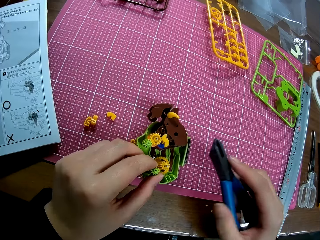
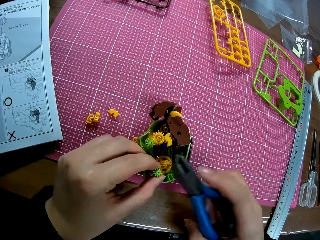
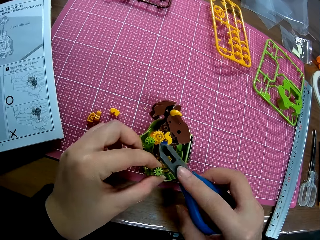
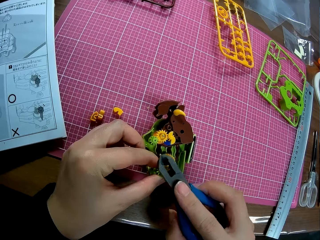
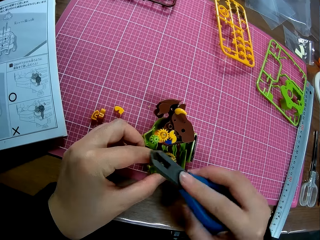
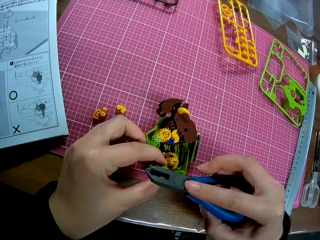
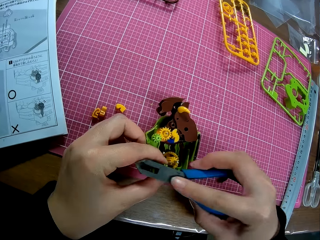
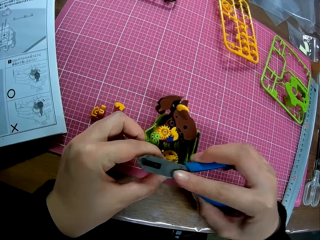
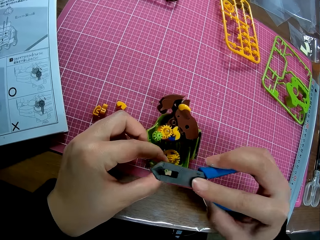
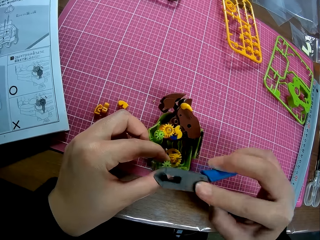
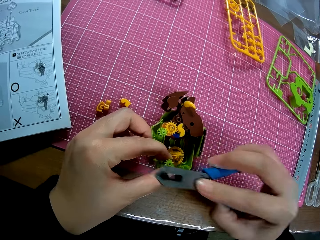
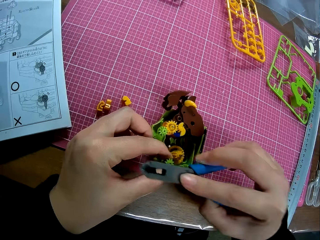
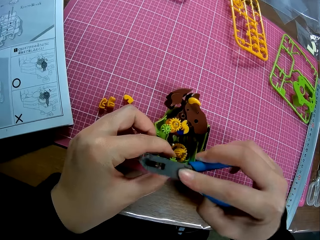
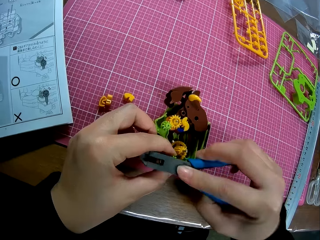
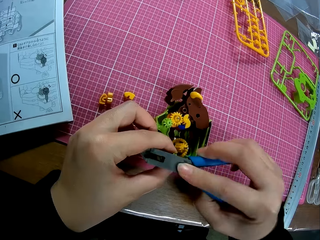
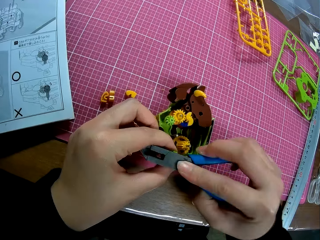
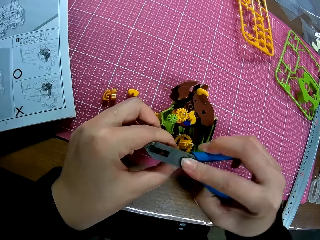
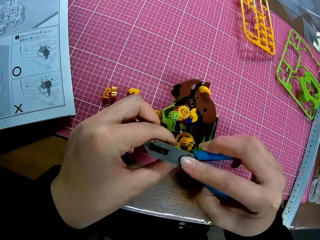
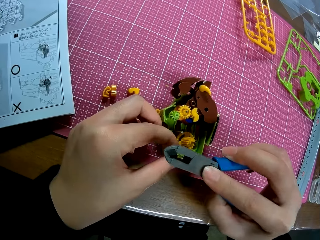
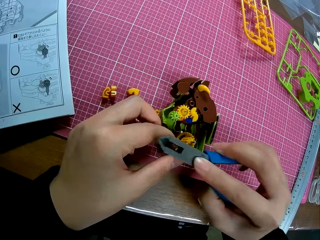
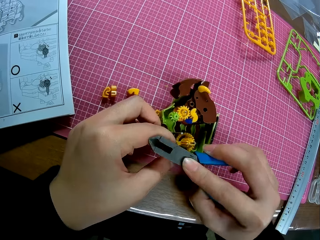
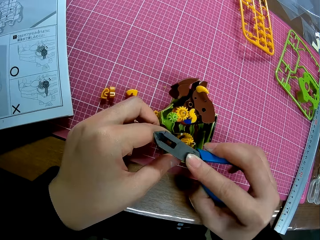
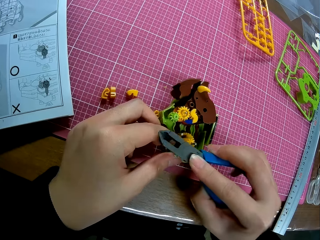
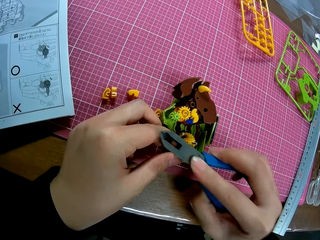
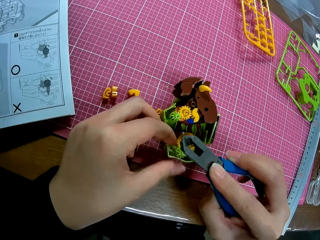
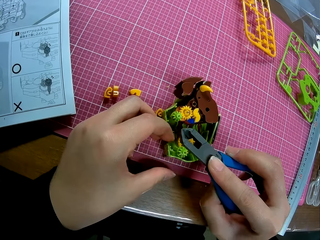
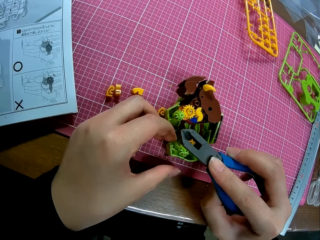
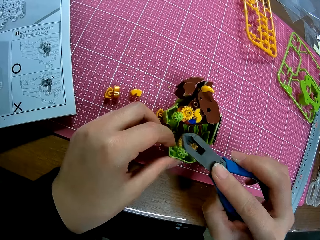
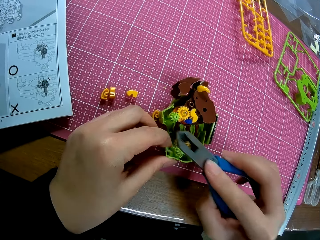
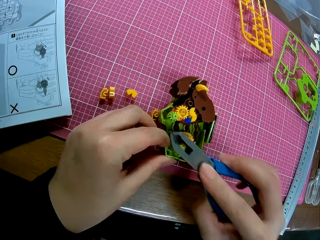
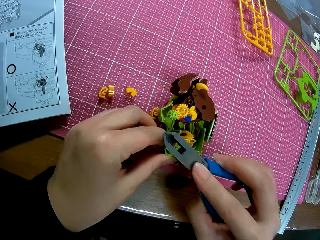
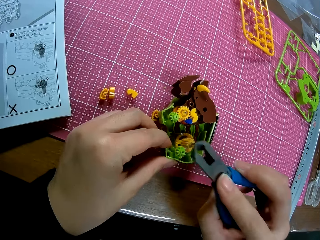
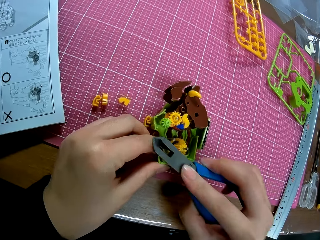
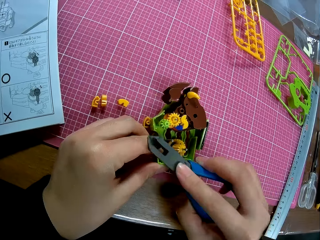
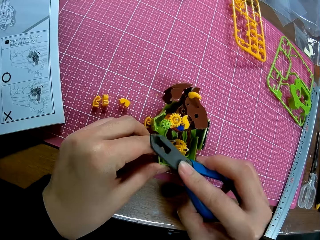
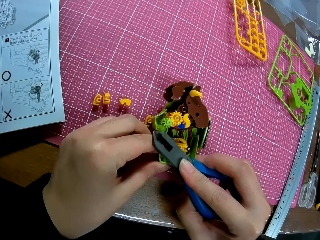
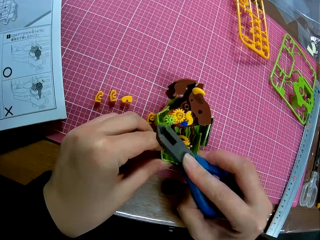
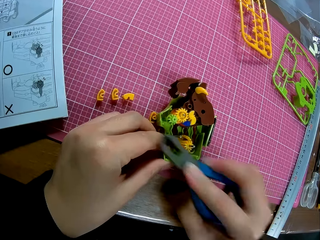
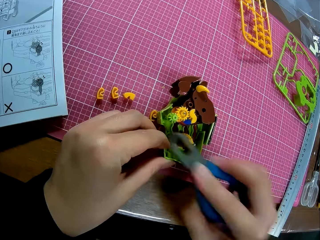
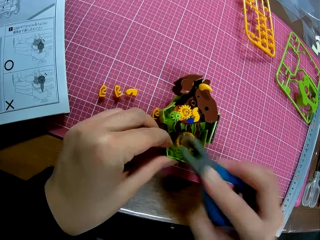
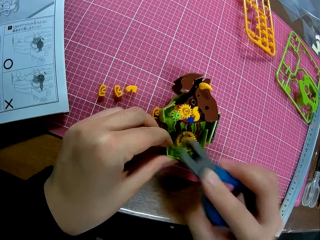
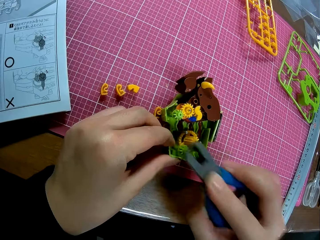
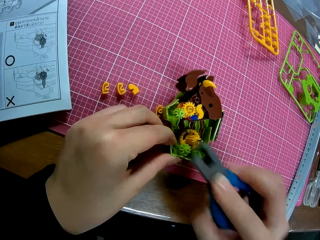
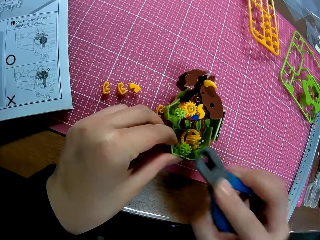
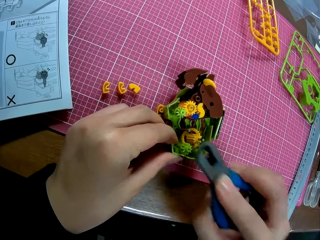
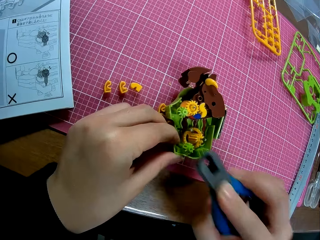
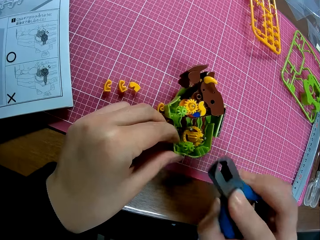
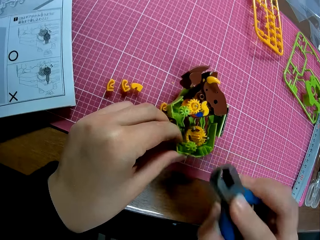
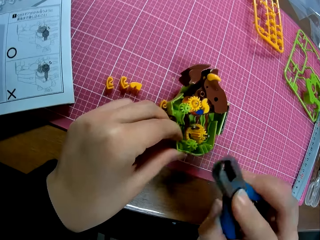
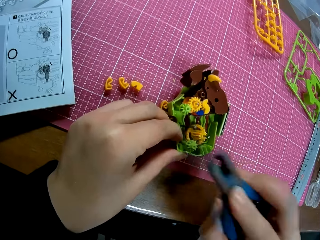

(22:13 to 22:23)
The camera wearer picks up the pliers from the table. They hit the shaft with the pliers.

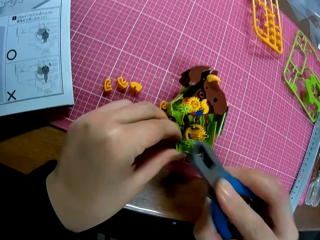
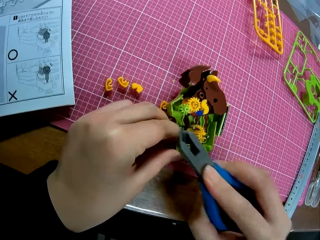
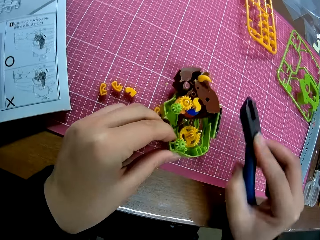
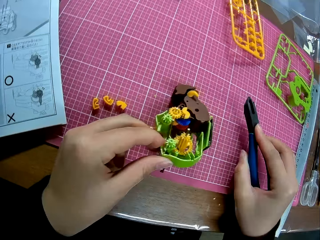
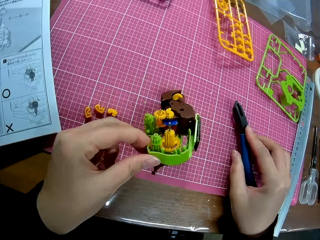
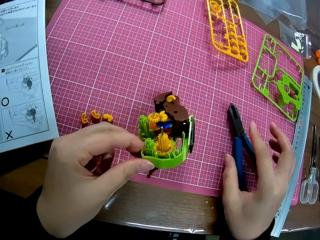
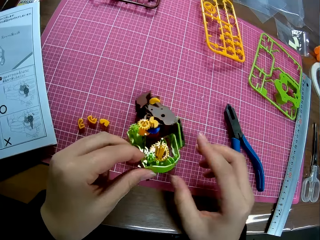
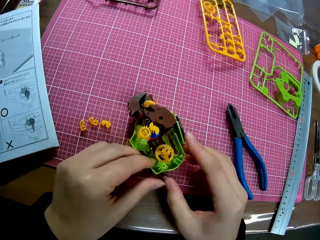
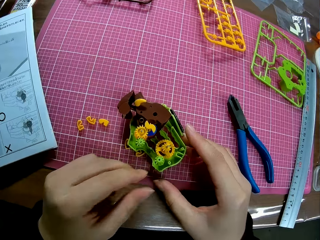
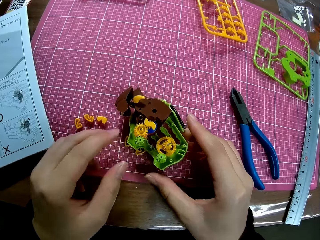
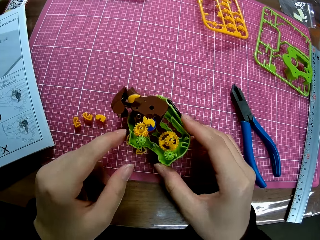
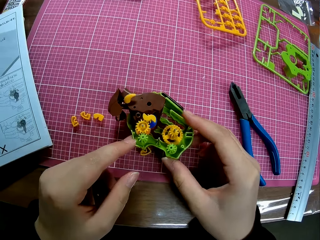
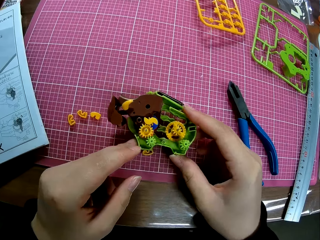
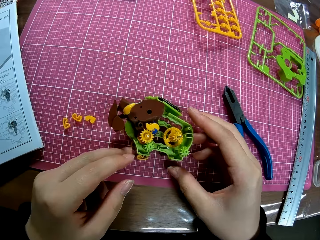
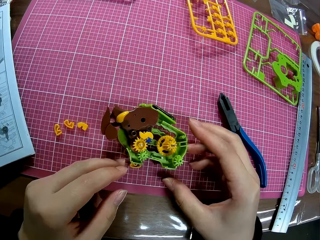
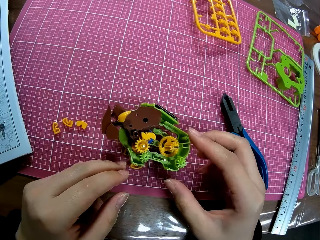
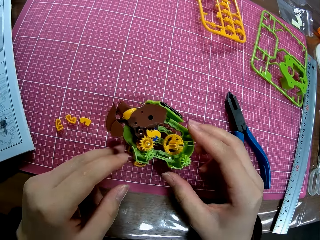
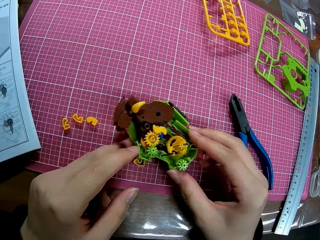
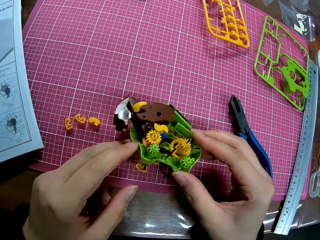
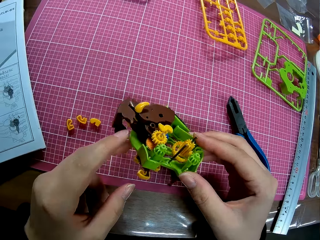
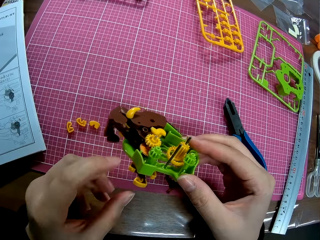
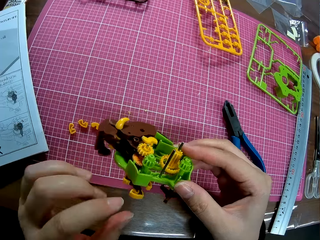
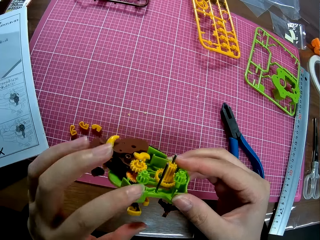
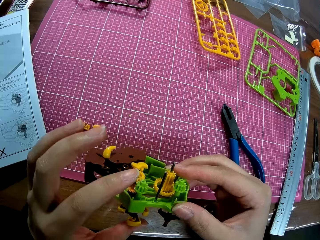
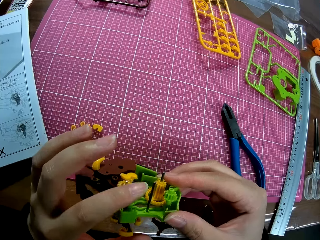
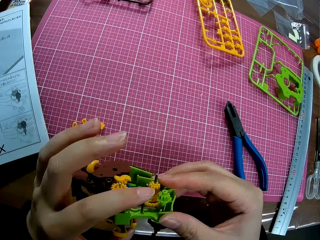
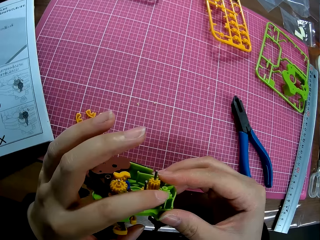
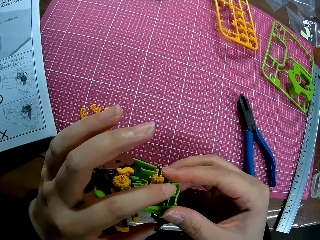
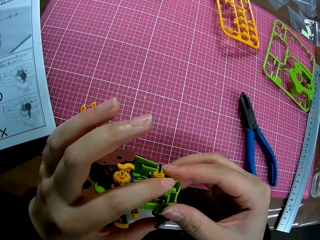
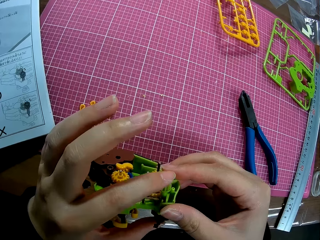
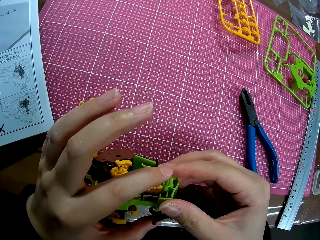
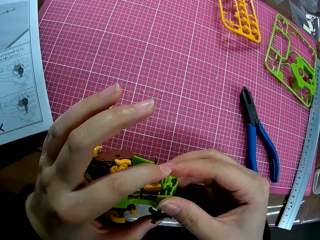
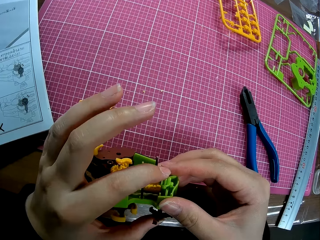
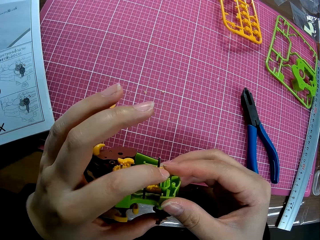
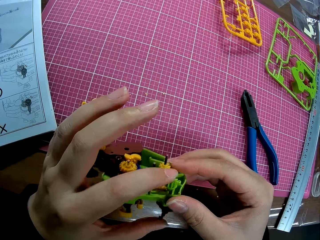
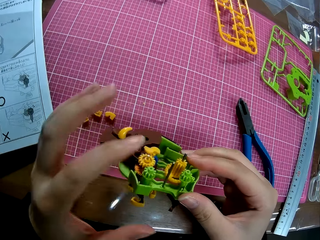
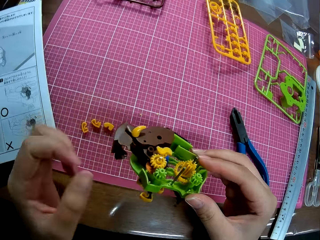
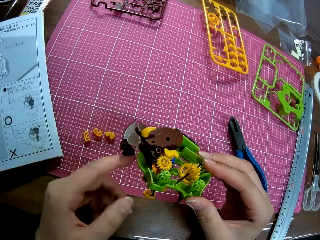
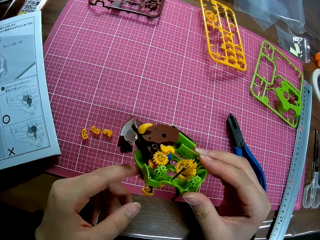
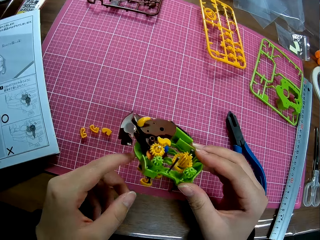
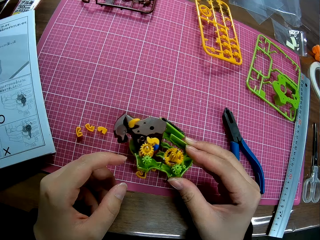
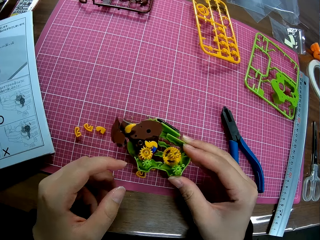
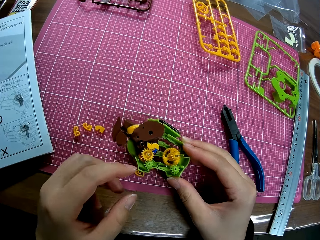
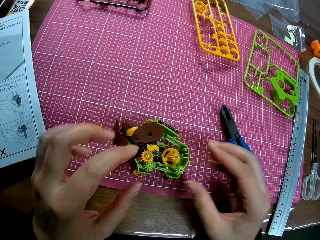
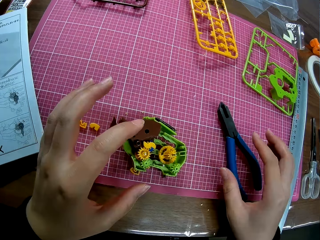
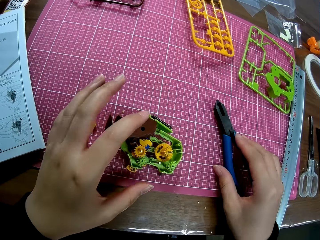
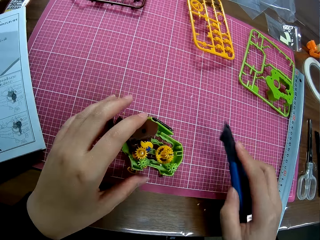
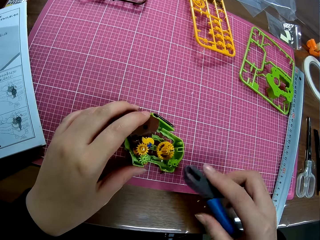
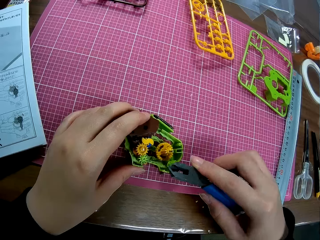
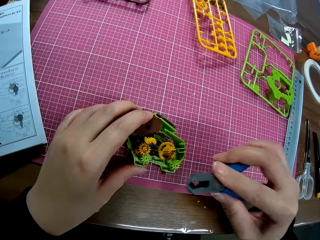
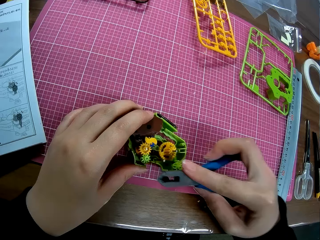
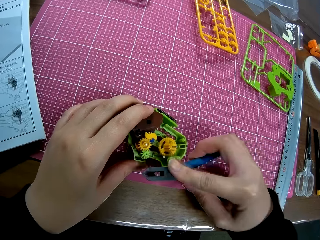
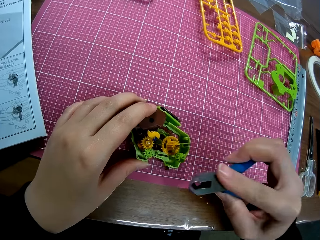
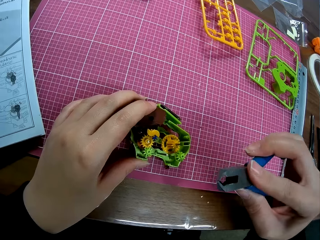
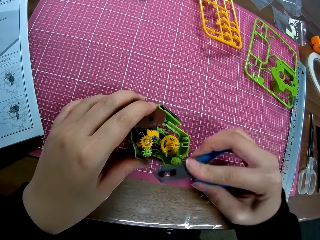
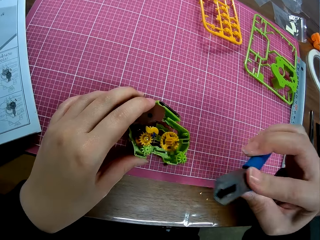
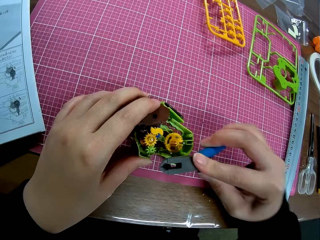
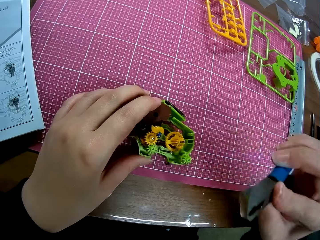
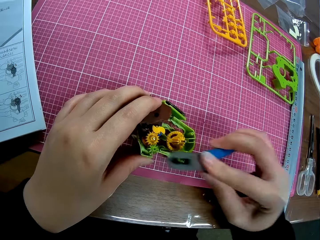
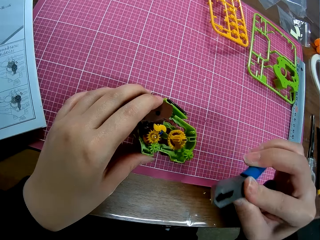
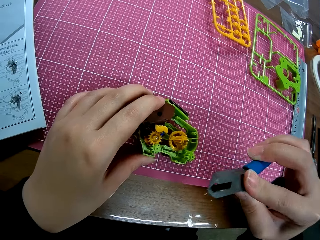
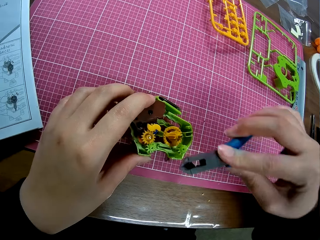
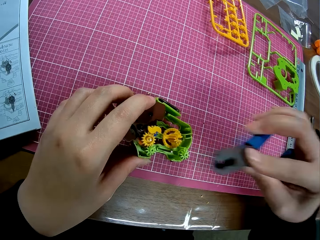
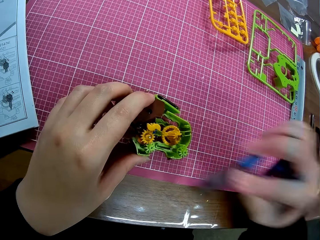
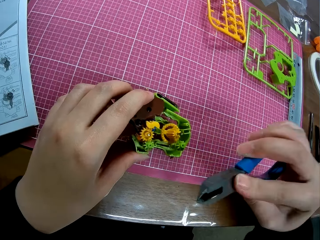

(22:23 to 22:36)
The camera wearer drops the pliers on the table. He rotates the plastic model of something on the cutting mat. He picks the body of the model from the table. He adjusts some parts on the body of the model with his left hand. He places the body on the table. He picks up the pliers from the table. He hits the shaft with the pliers.
